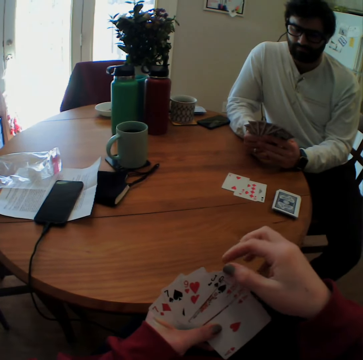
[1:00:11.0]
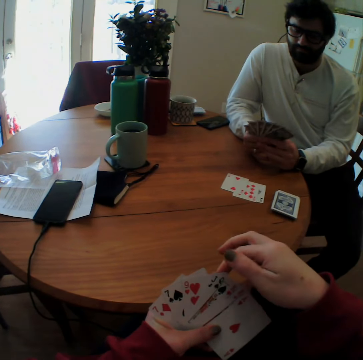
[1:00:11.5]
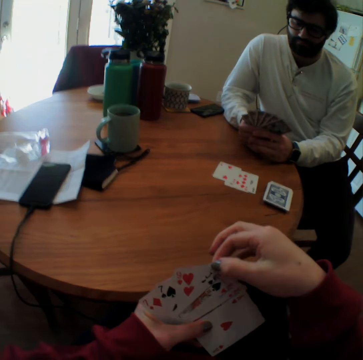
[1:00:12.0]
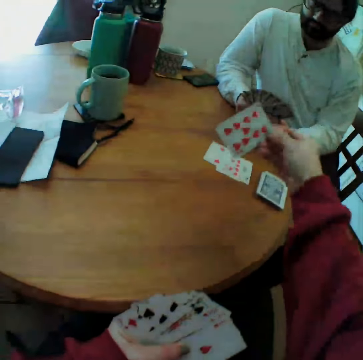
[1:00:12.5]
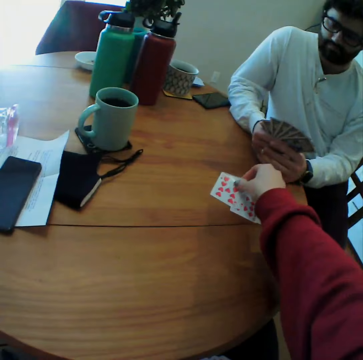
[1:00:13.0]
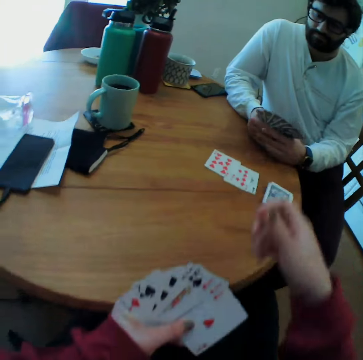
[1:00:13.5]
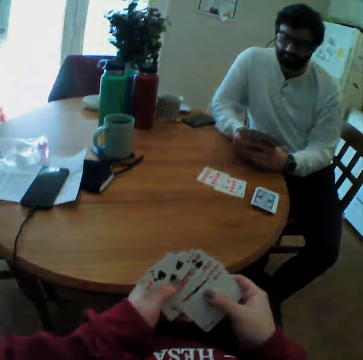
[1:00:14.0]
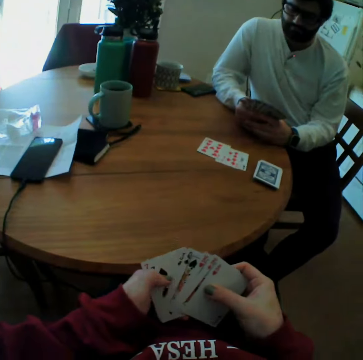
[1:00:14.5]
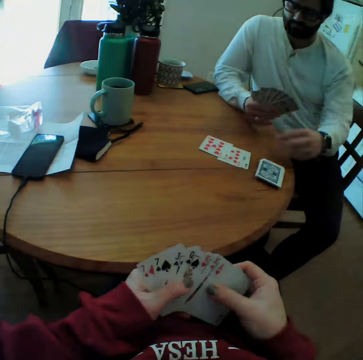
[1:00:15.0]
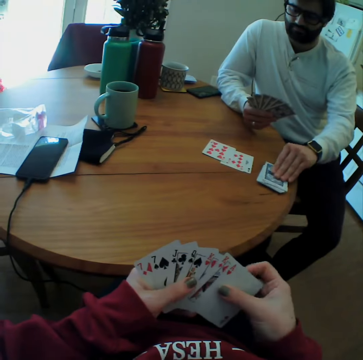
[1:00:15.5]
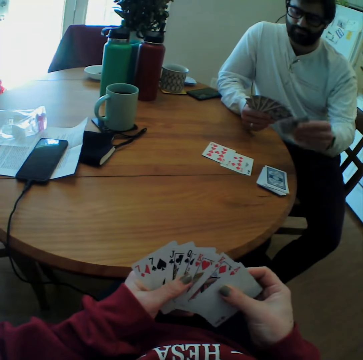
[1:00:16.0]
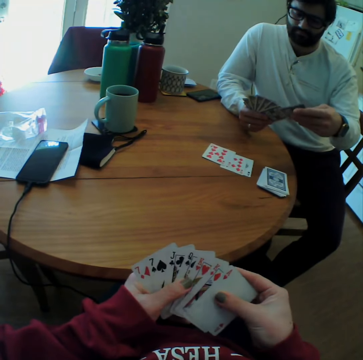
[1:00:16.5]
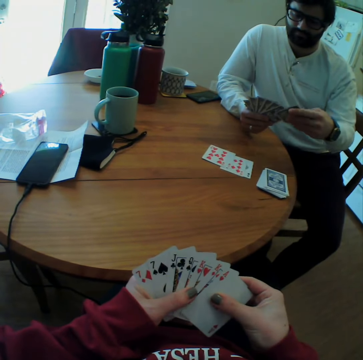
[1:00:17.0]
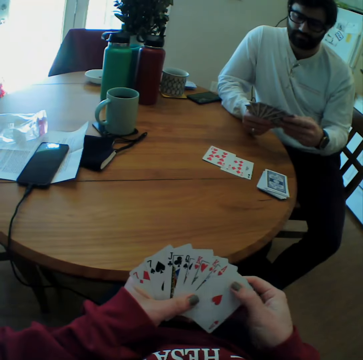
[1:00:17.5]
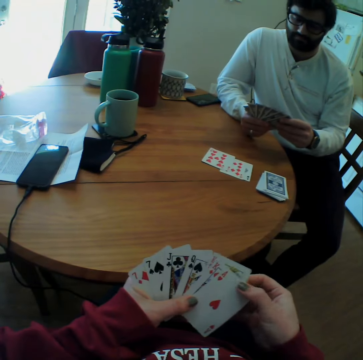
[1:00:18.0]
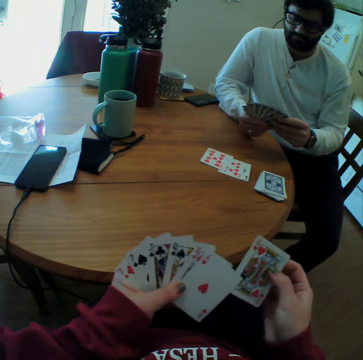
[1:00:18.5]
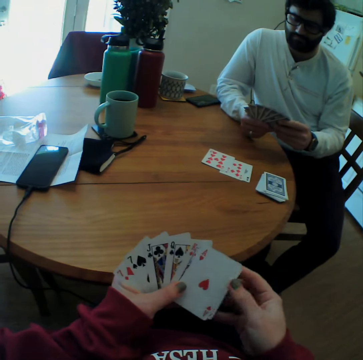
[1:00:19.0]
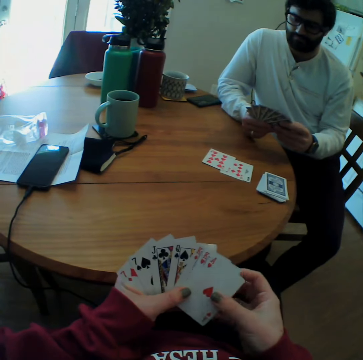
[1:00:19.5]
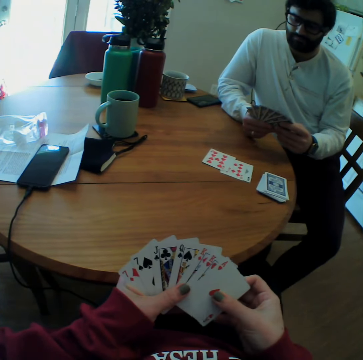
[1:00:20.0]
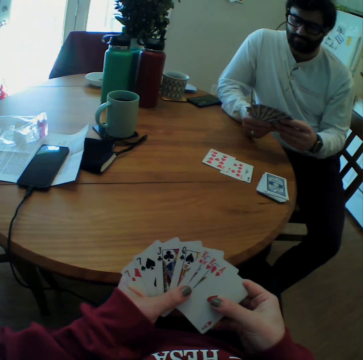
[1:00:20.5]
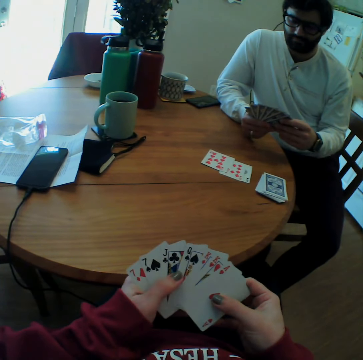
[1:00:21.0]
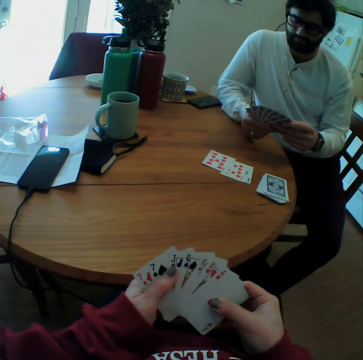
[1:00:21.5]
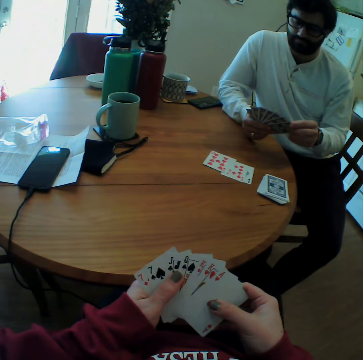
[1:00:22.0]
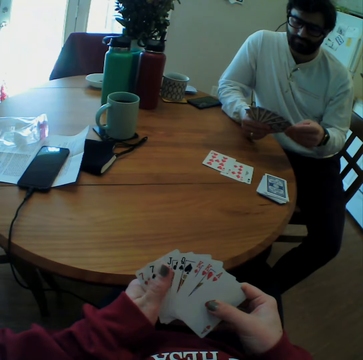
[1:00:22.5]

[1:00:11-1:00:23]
The camera wearer puts the card on the table. A man picks a card on the table. The man looks at the cards.

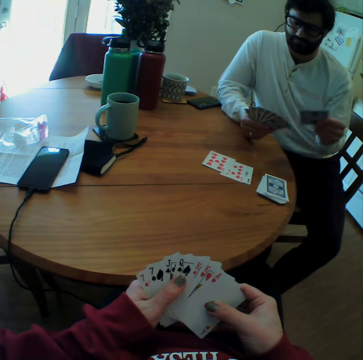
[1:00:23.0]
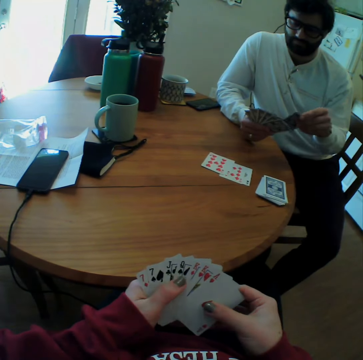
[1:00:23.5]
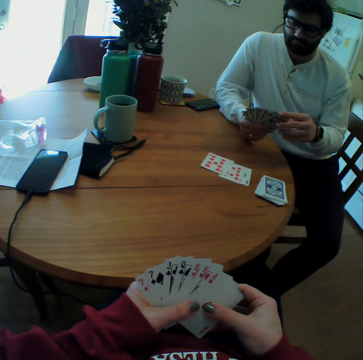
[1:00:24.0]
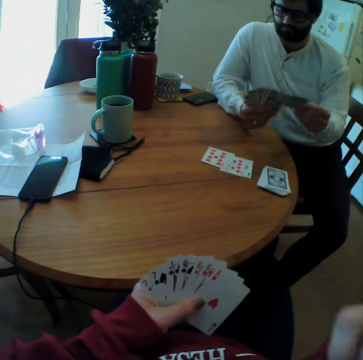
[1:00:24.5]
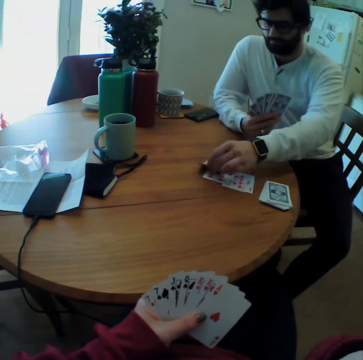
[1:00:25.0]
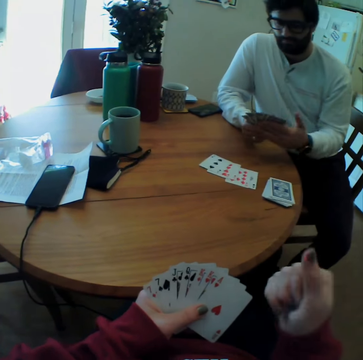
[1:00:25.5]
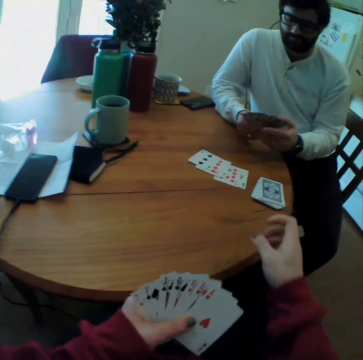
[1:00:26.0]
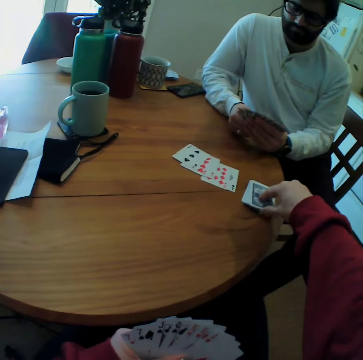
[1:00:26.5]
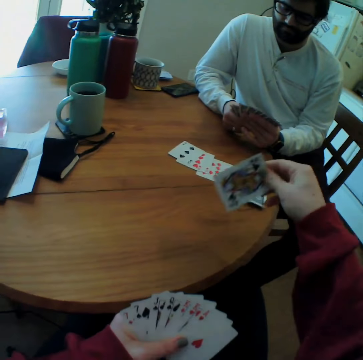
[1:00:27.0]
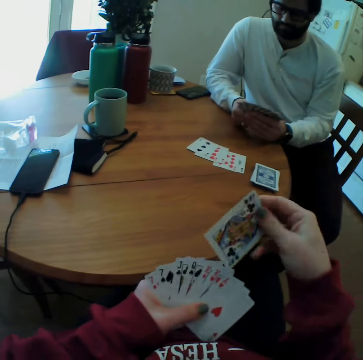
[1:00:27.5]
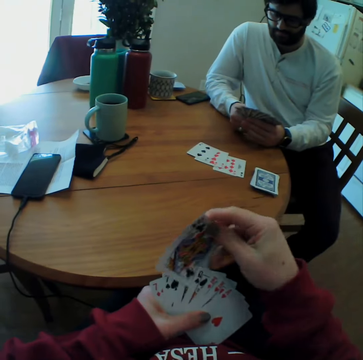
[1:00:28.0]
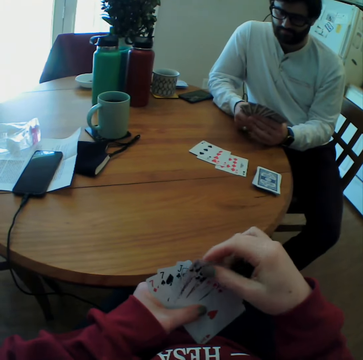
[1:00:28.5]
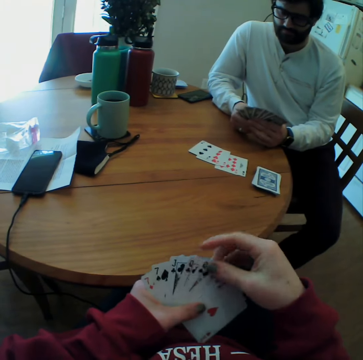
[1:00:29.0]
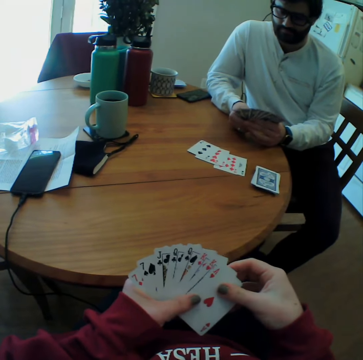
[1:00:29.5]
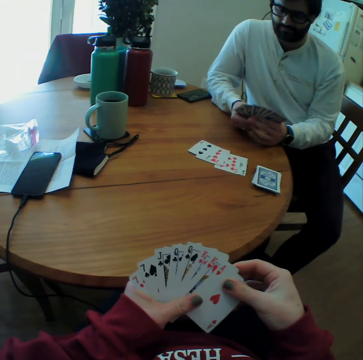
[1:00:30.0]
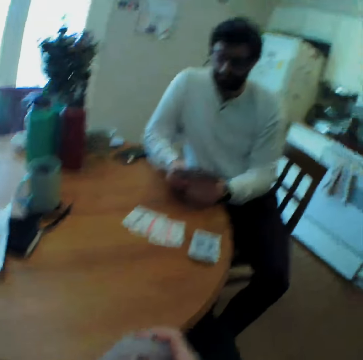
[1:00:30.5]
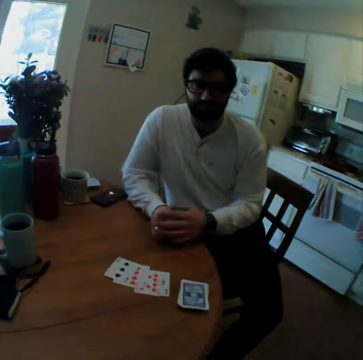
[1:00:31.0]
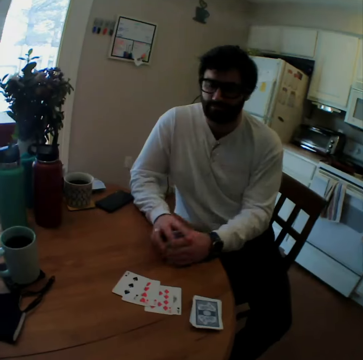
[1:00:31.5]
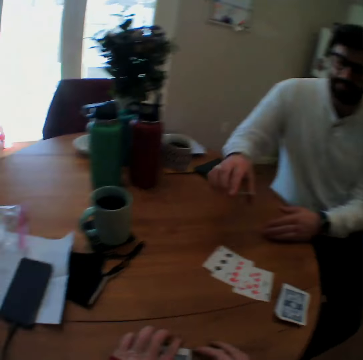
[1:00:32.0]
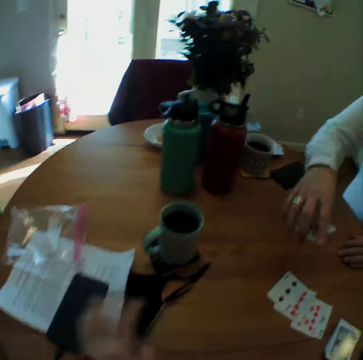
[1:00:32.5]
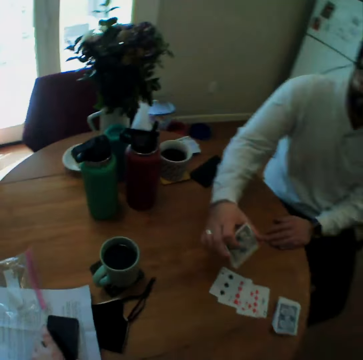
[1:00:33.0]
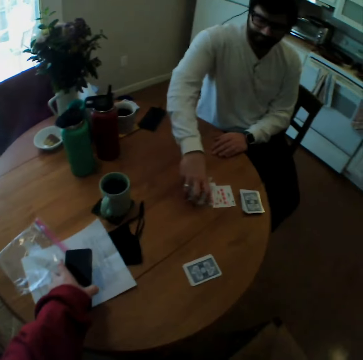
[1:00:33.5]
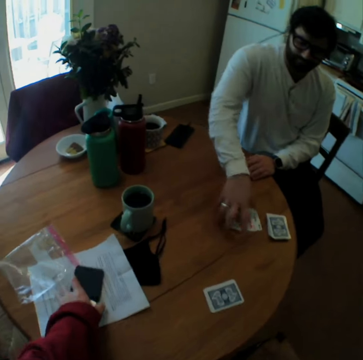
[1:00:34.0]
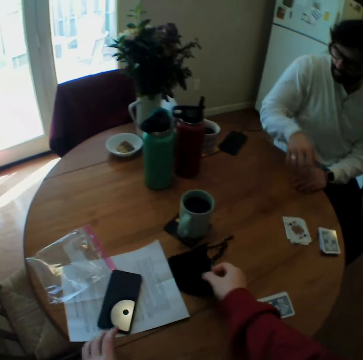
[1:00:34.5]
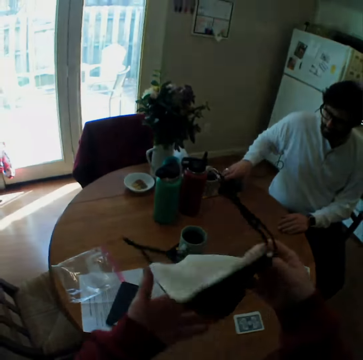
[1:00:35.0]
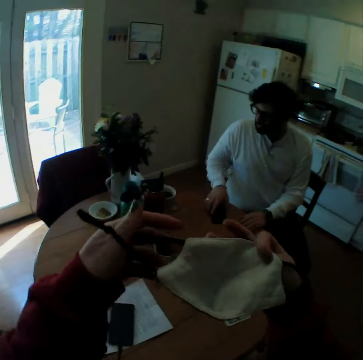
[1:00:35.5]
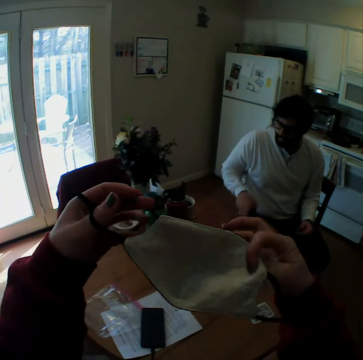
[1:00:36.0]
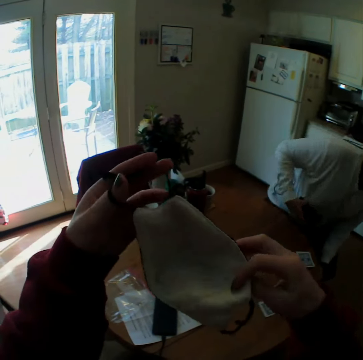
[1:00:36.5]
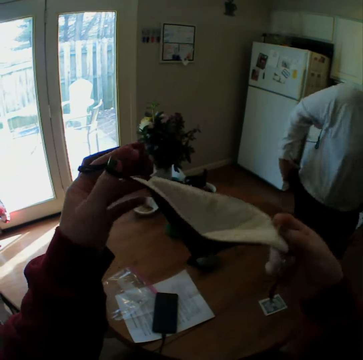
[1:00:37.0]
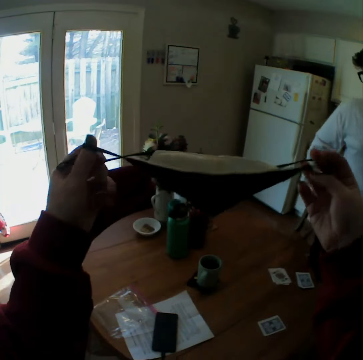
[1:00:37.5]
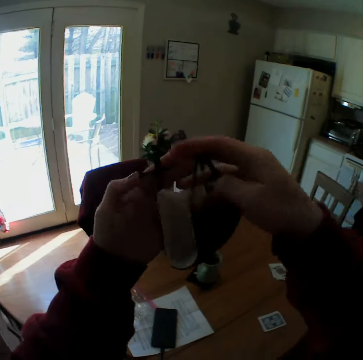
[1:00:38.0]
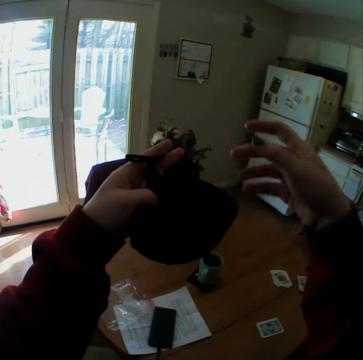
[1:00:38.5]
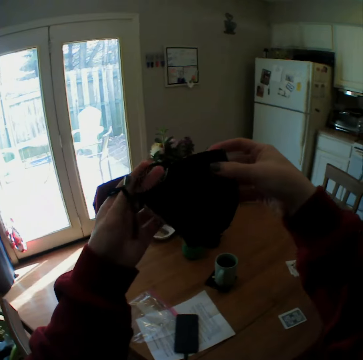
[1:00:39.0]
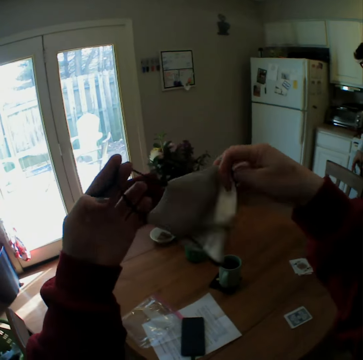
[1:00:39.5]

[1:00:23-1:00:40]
The man puts the card on the table. The camera wearer picks a card on the table. They look at the cards. The man puts the card on the table. The camera wearer picks the phone from the table, checks the phone, and picks the face mask on the table. They check the face mask. The man stands up.

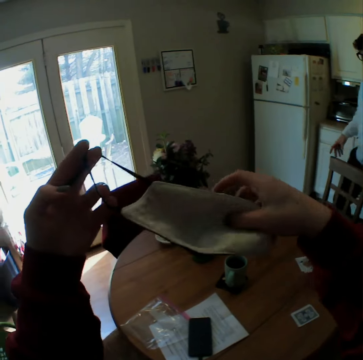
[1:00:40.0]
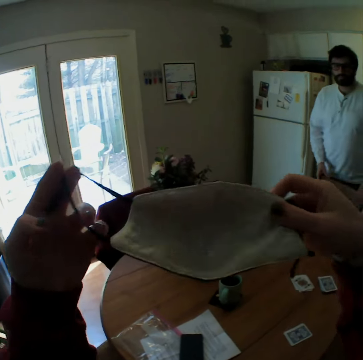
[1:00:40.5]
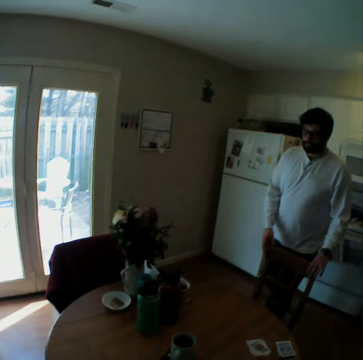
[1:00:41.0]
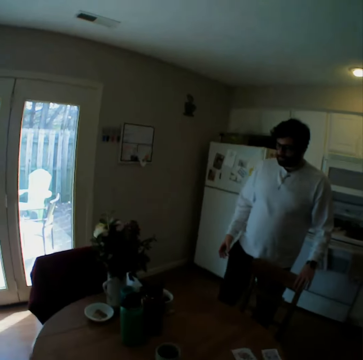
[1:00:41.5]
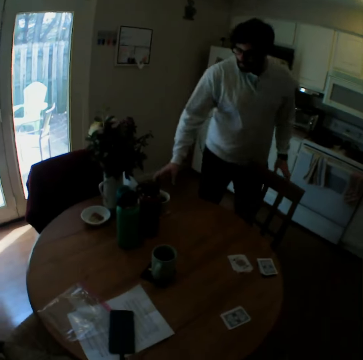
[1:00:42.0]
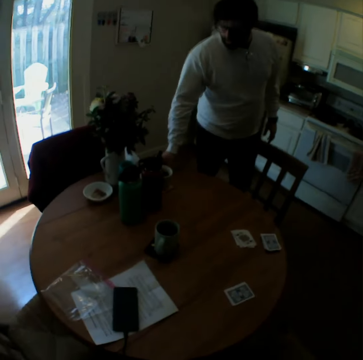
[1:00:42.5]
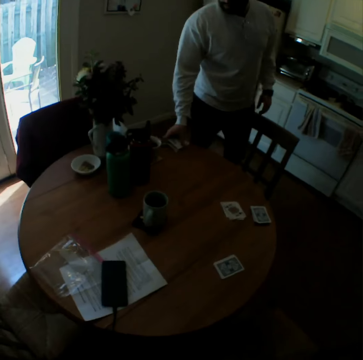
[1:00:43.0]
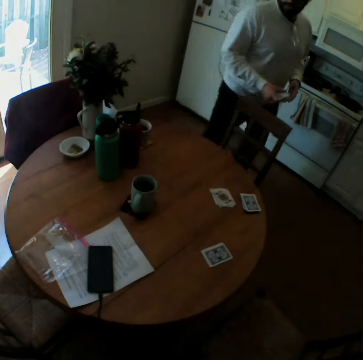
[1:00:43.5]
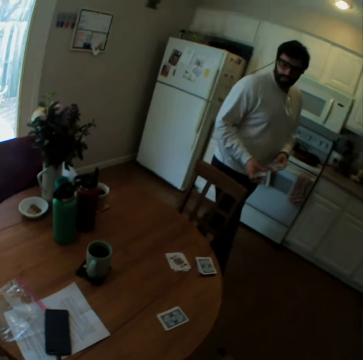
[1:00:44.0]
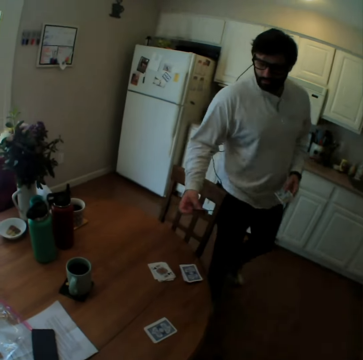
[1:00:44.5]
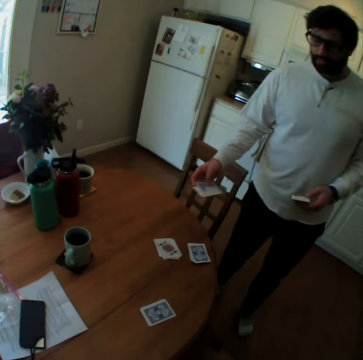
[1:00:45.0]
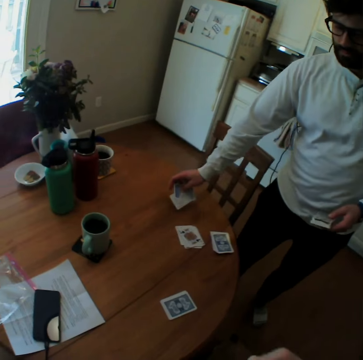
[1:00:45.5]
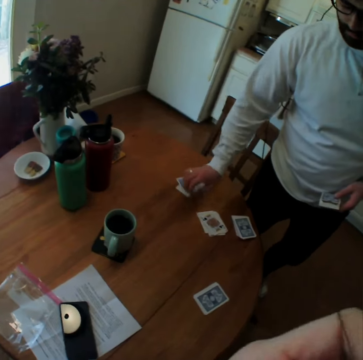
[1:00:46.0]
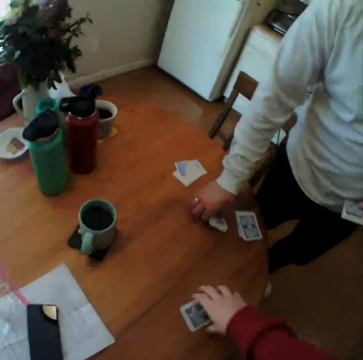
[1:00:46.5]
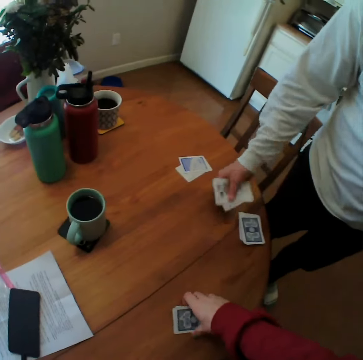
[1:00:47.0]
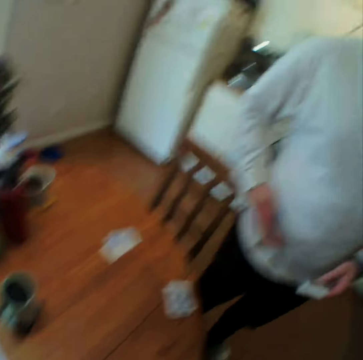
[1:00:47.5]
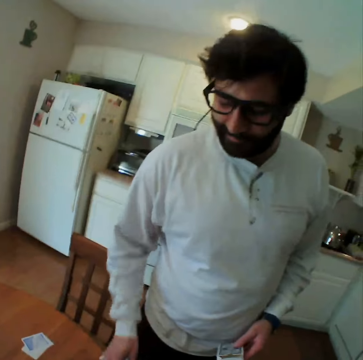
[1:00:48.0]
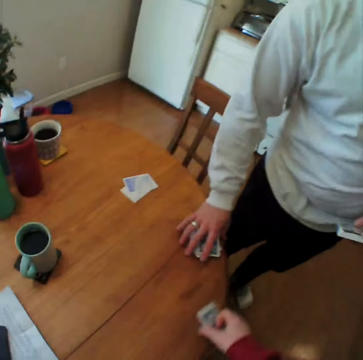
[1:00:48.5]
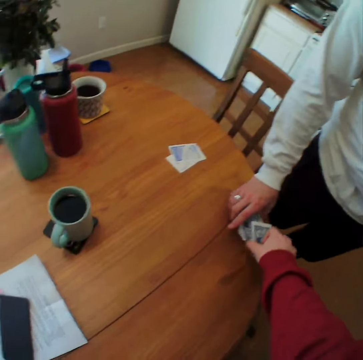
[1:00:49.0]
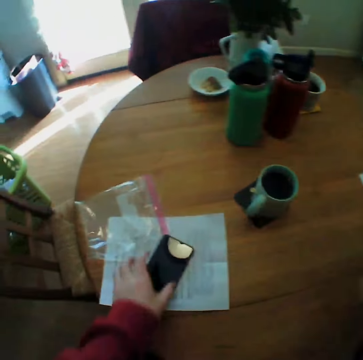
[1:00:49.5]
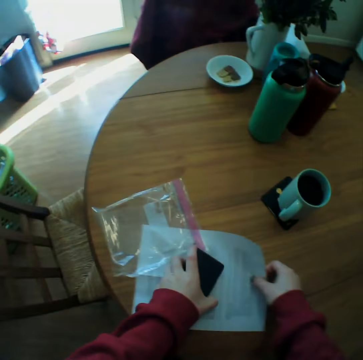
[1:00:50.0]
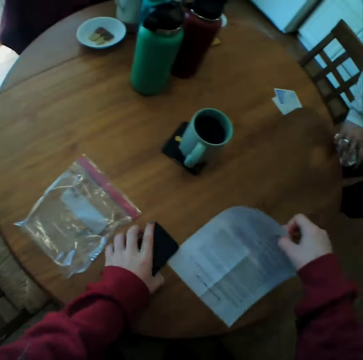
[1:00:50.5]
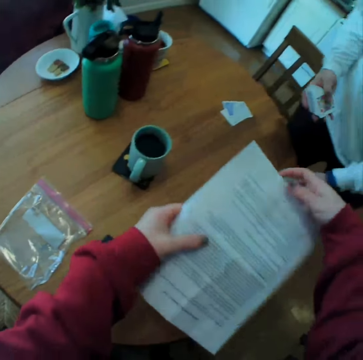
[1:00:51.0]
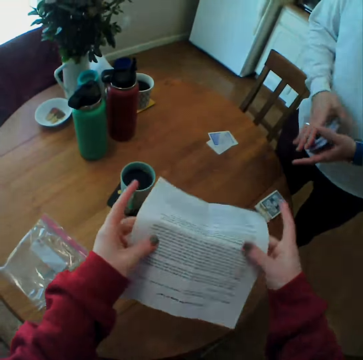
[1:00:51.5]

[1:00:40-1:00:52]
The camera wearer wears the face mask. The man picks cards on the table. The man puts the card on the table. The camera wearer picks the cards. The man picks cards on the table. The camera wearer picks the phone on the table. They move the paper and pick the game instruction paper.
